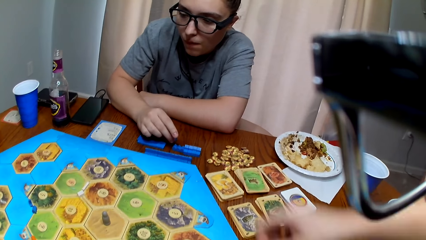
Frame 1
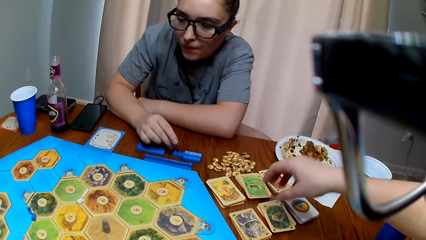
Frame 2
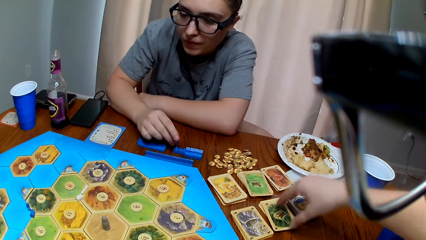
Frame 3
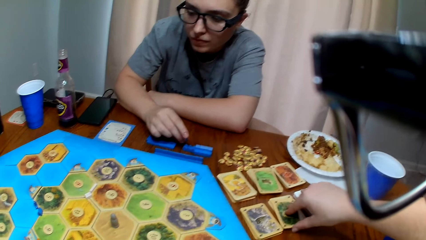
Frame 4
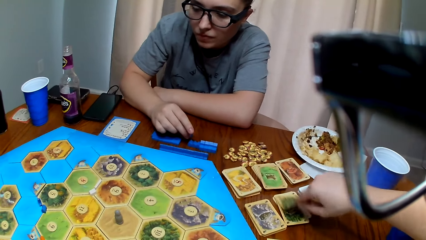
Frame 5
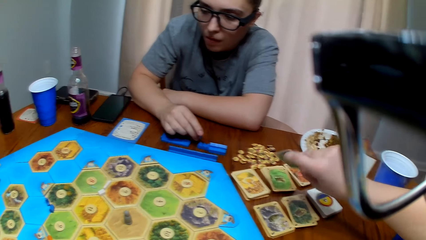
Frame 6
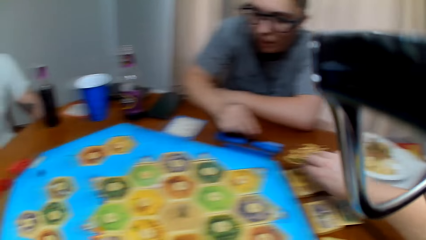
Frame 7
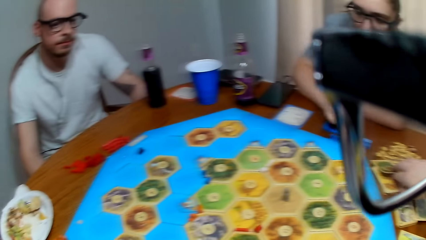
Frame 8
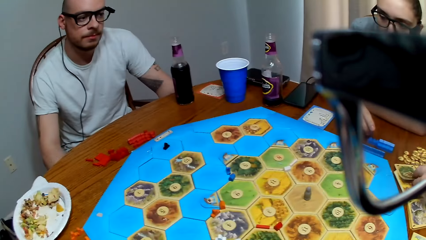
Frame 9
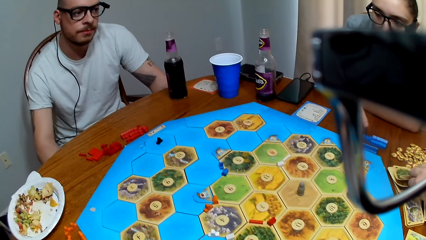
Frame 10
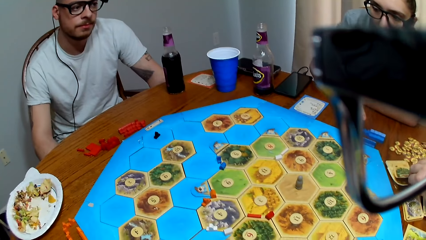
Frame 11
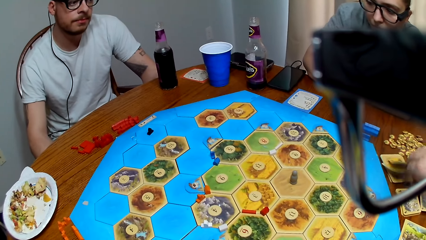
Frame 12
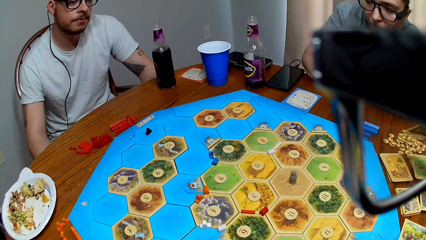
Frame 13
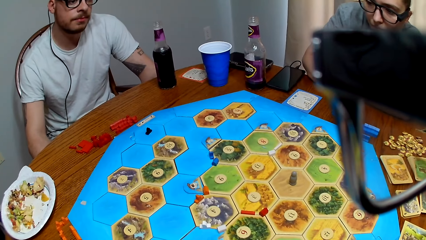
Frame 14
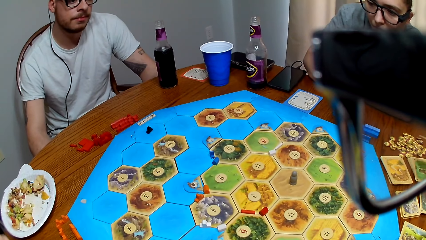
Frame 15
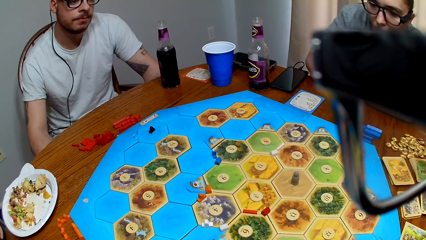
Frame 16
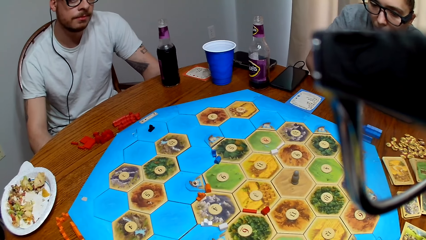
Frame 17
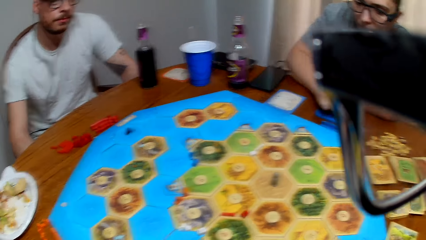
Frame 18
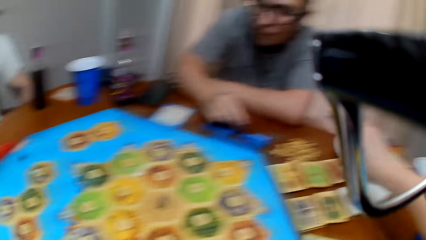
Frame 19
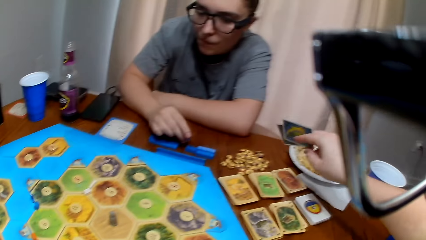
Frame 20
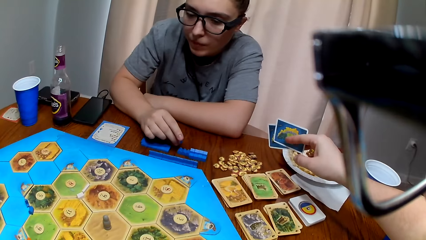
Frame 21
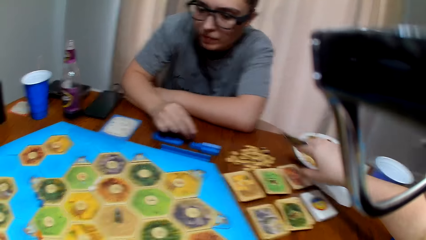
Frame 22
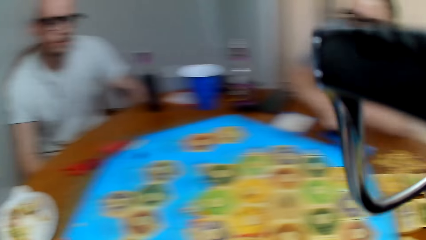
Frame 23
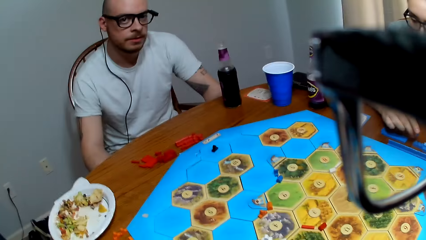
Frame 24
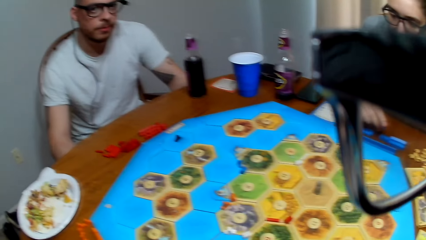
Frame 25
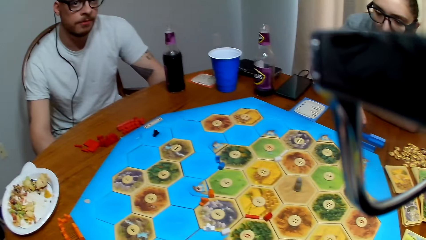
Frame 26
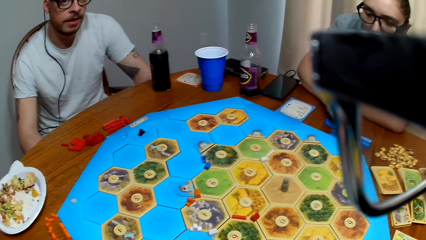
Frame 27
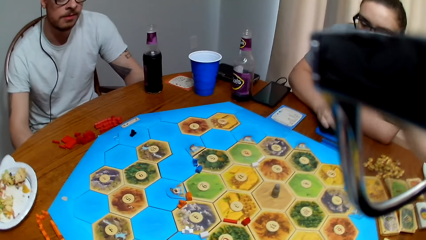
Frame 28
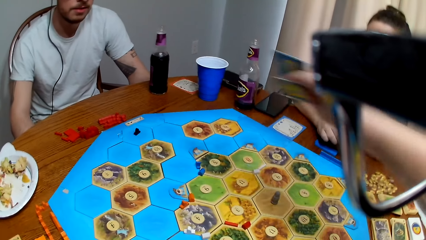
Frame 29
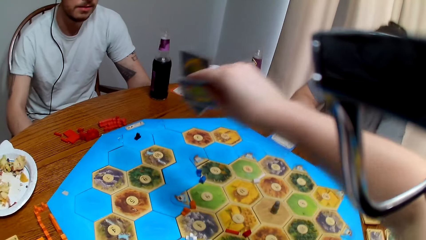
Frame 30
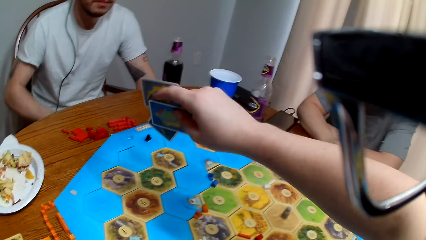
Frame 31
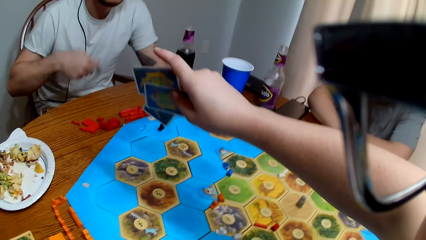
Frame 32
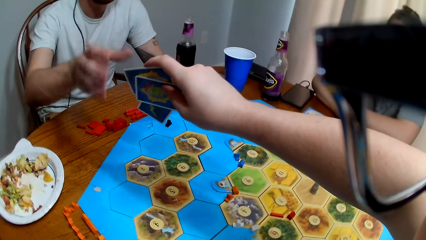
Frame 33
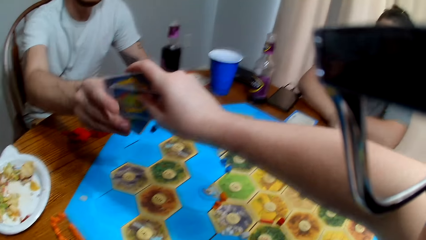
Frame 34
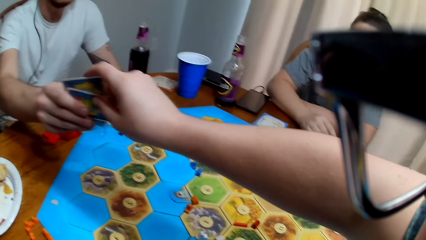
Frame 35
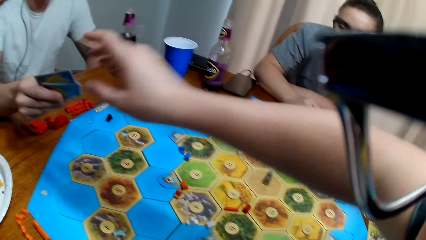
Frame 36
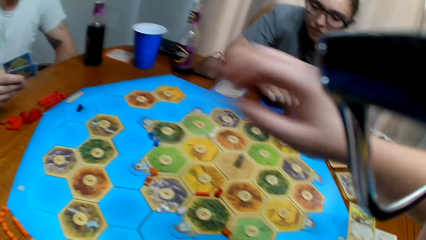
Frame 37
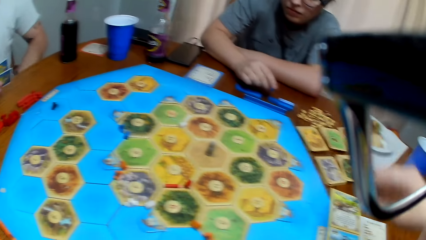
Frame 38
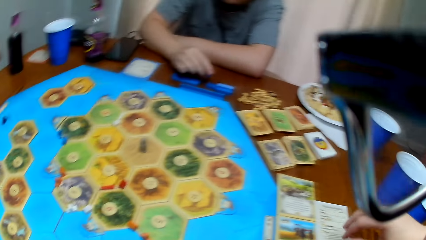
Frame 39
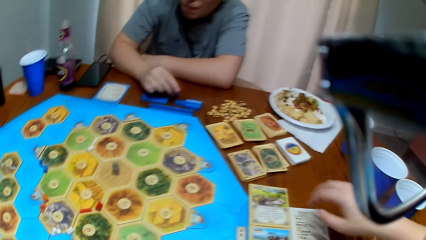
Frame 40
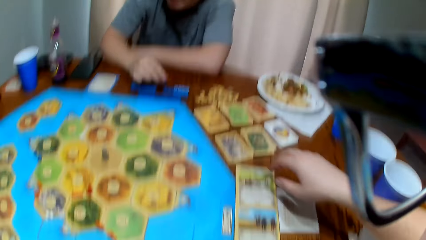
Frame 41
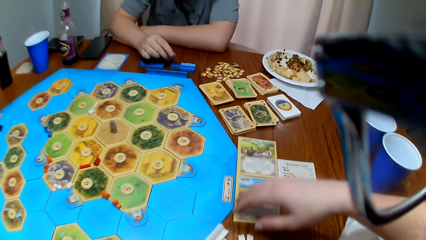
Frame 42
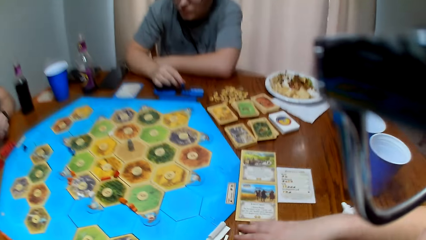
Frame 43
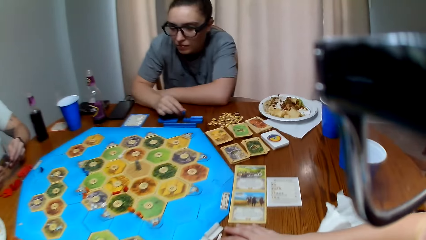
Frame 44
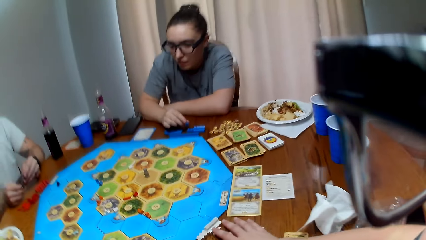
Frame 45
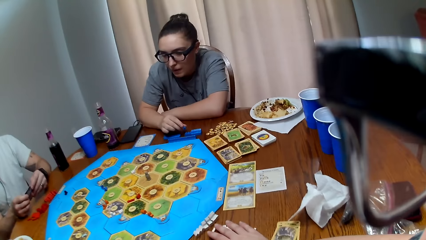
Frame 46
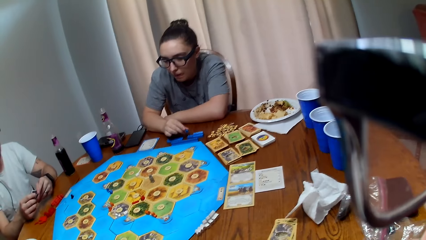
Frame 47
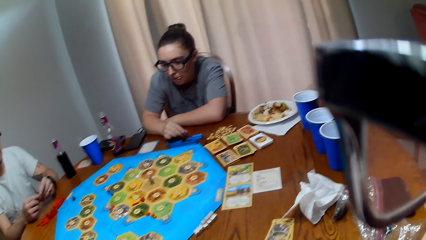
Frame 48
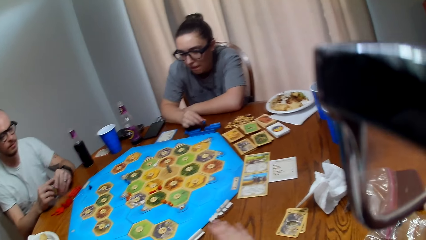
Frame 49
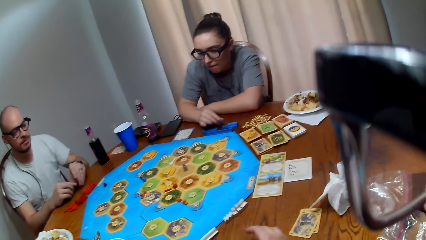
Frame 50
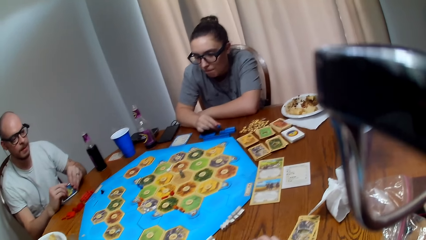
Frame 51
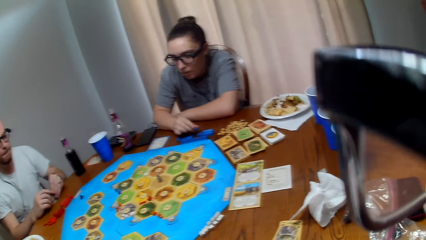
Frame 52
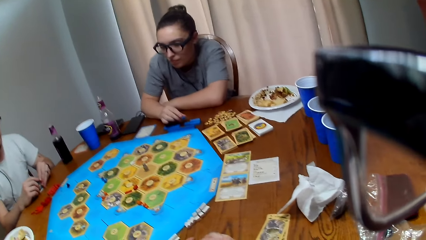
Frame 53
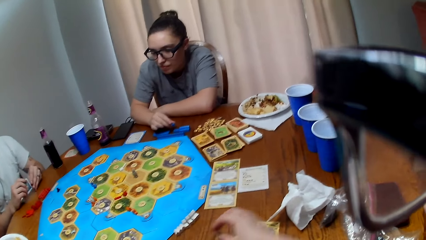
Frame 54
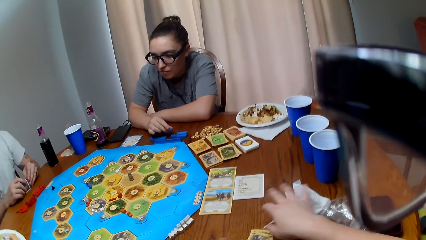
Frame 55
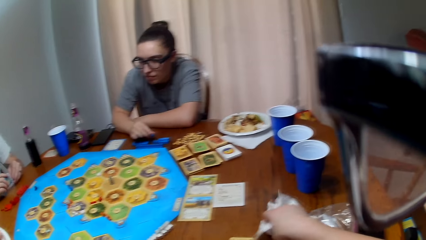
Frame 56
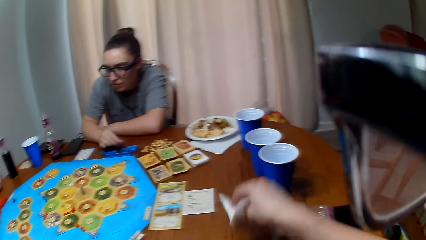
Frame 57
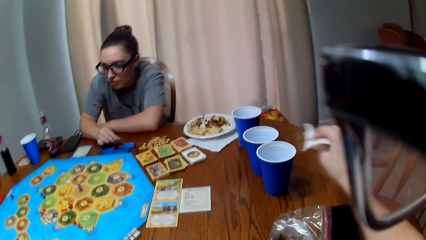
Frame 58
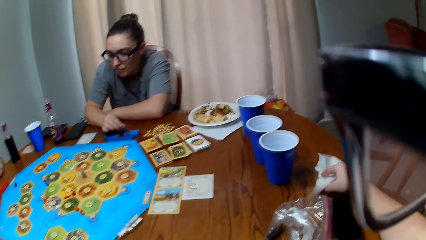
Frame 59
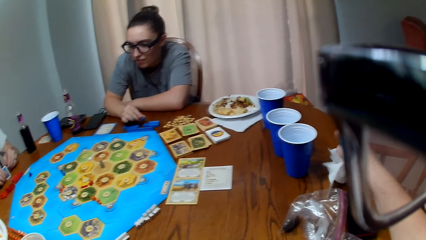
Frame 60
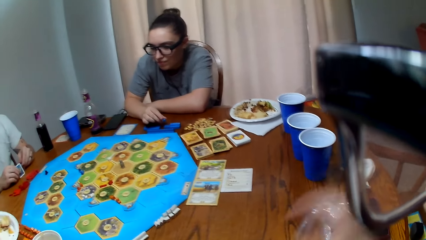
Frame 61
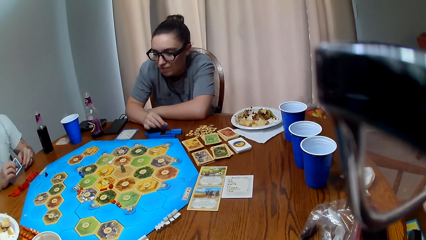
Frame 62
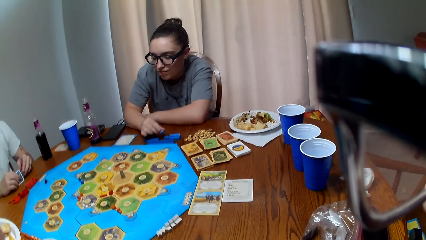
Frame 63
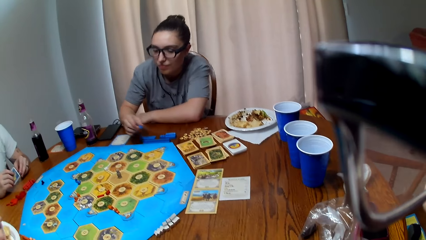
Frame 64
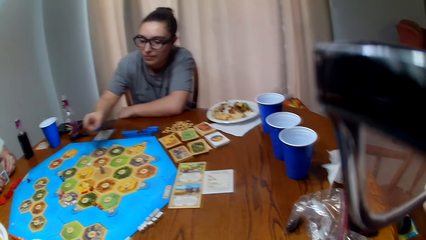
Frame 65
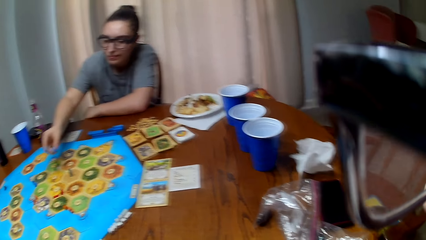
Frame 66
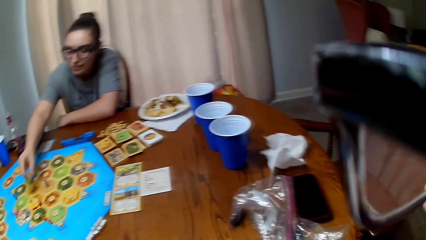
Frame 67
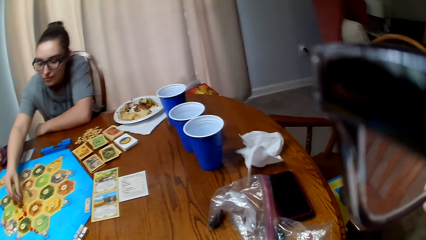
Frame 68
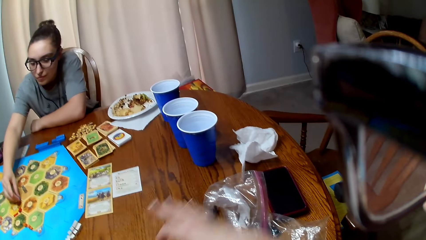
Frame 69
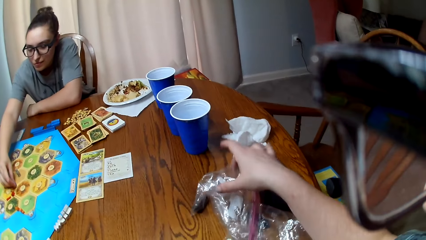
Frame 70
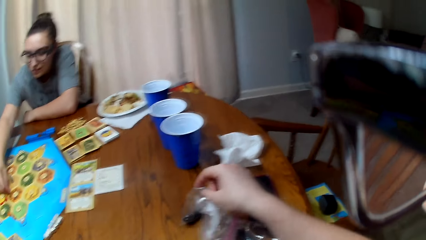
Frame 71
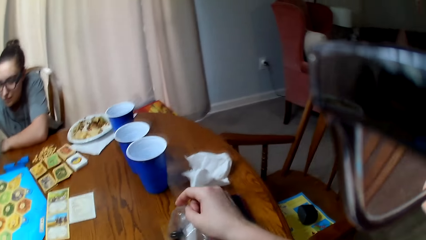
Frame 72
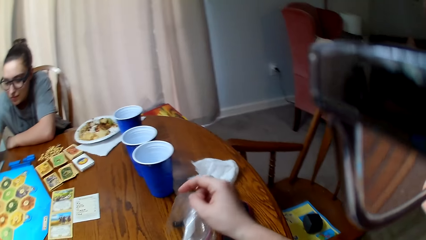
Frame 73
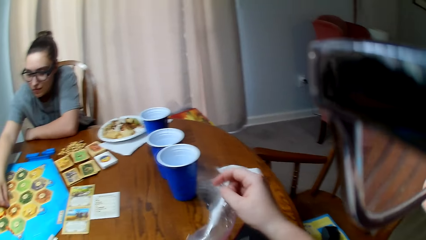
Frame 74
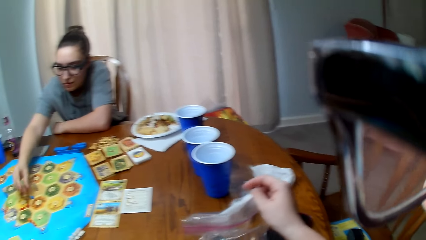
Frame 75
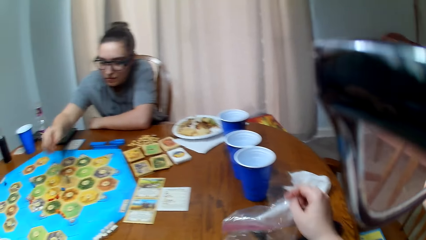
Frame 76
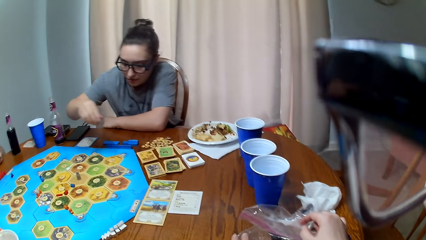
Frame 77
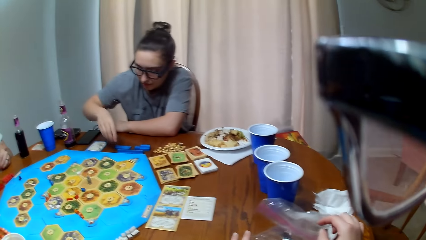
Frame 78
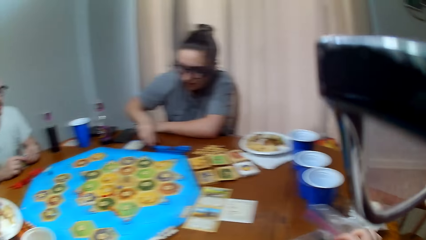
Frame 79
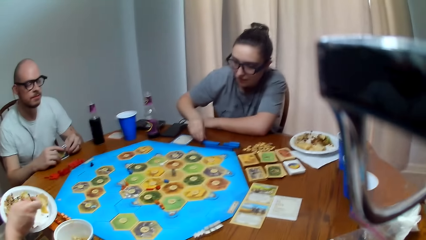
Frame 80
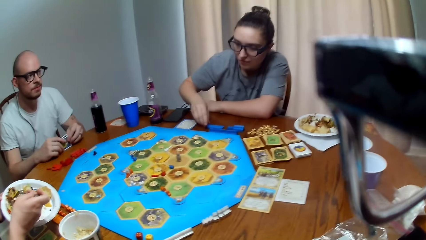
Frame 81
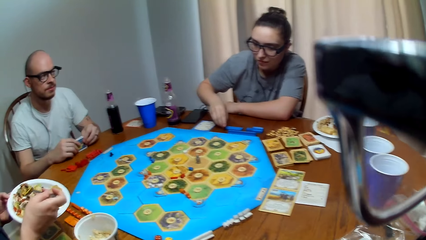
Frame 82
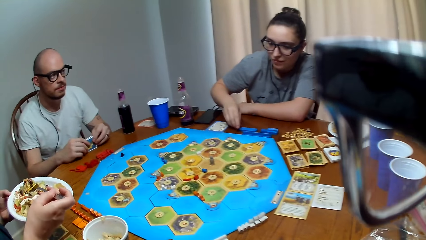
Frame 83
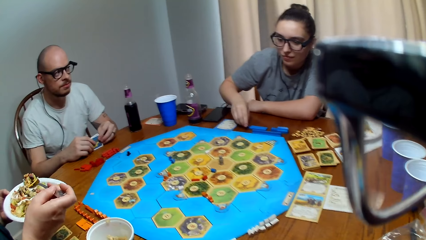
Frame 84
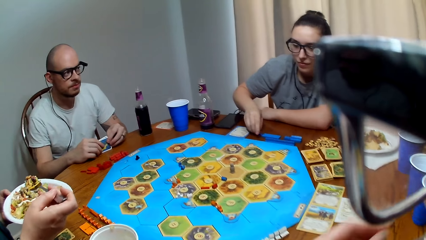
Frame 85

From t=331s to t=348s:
A man speaks to the camera wearer. The camera wearer hands out cards to the man. The man picks cards from the camera wearer. The camera wearer collects the cards on the table. The man taps the cards on the table. The camera wearer moves the paper towel aside. A woman places a chip or peg on the game board. The camera wearer moves the nylon bag on the table. Another woman scoops food with a spoon.
